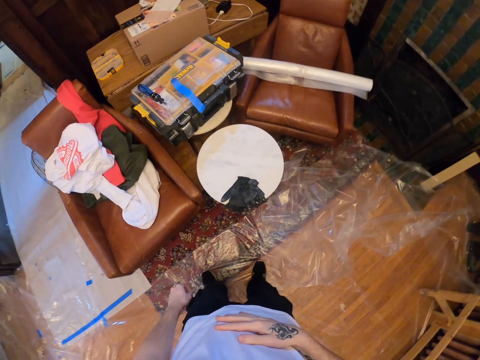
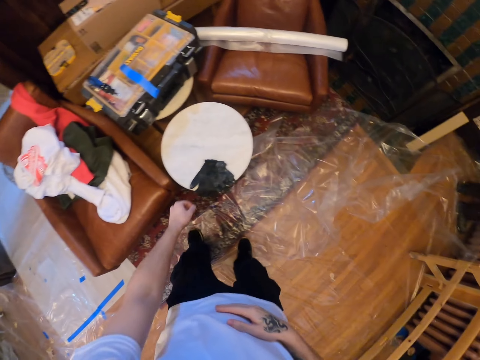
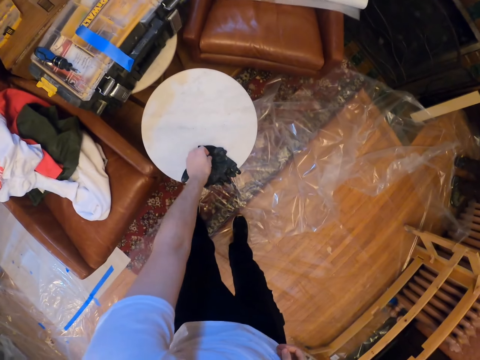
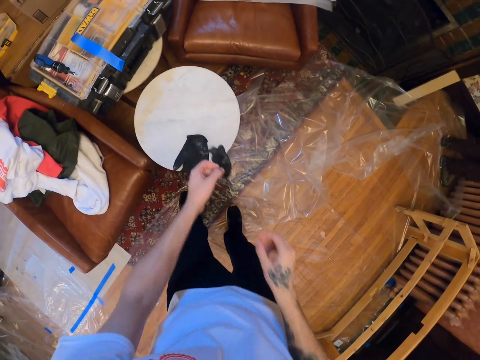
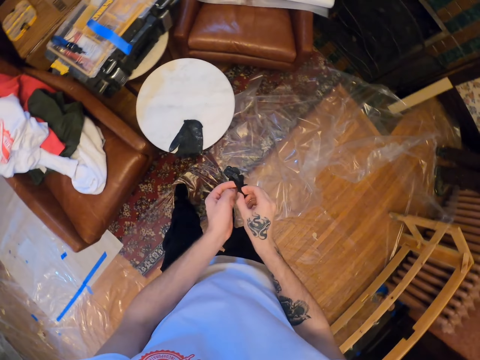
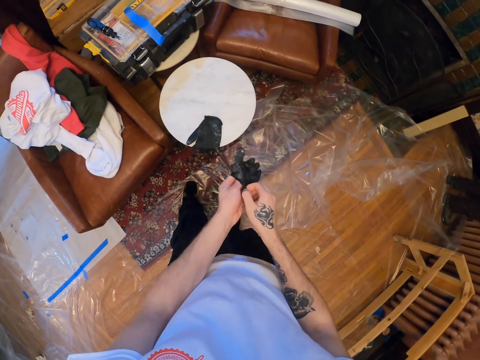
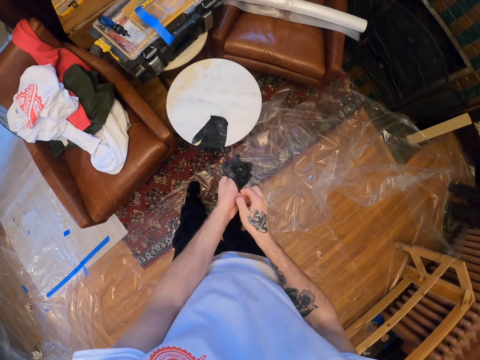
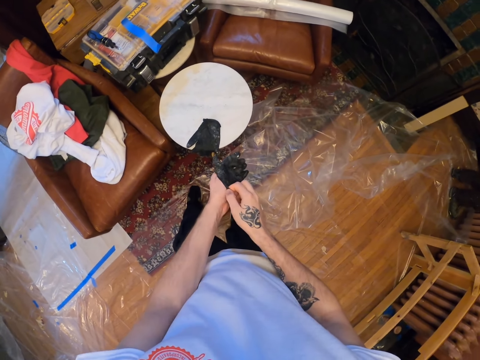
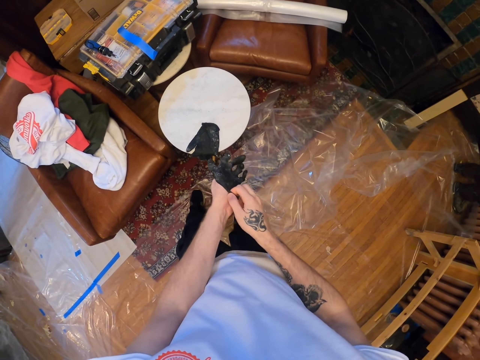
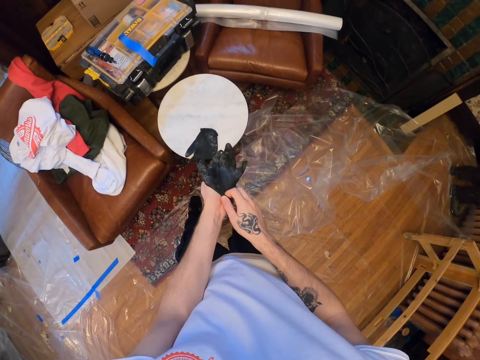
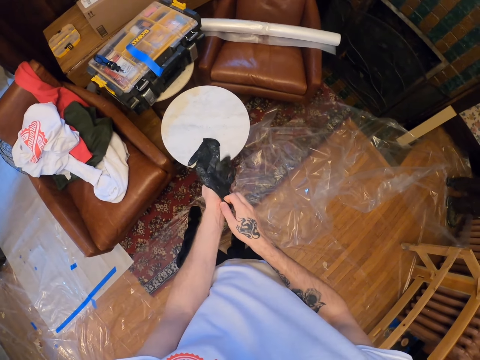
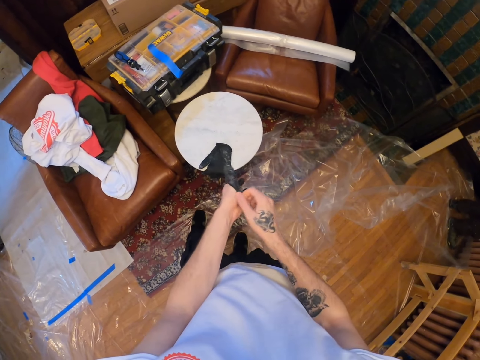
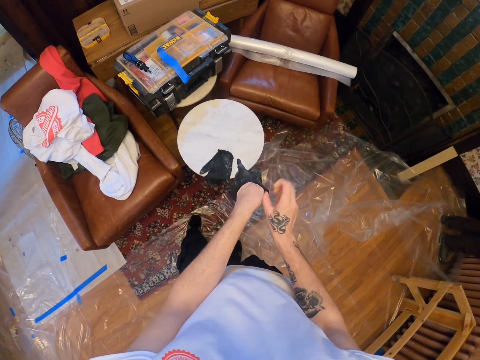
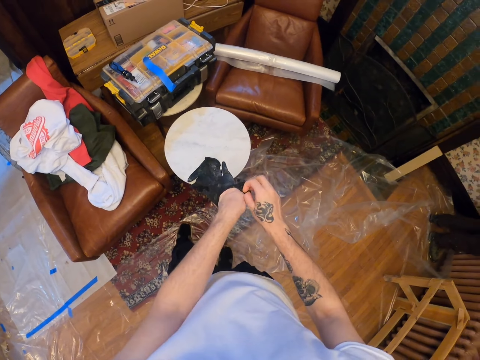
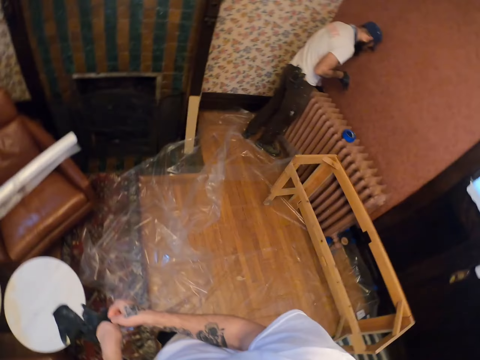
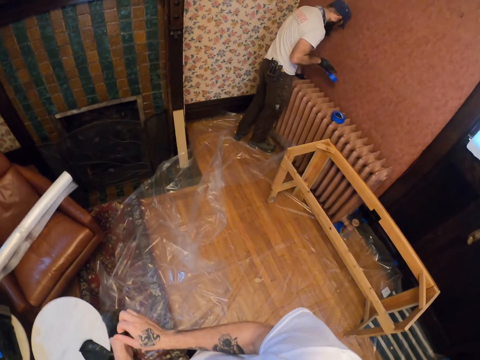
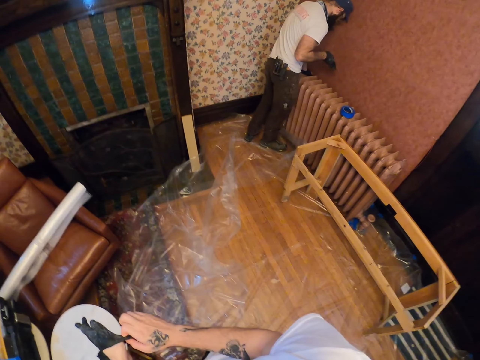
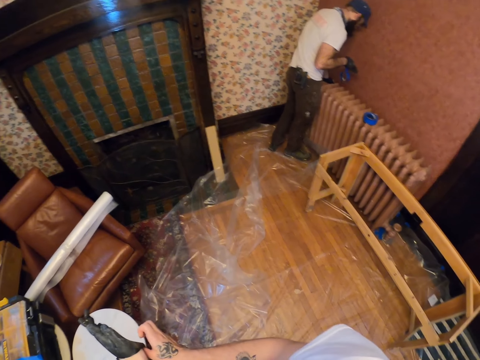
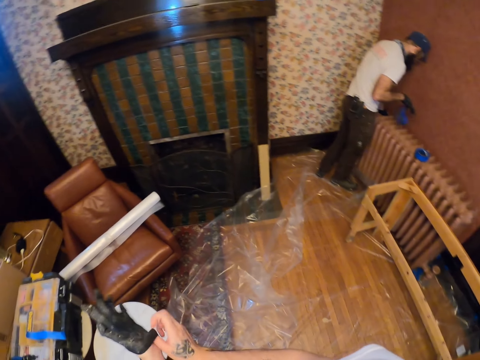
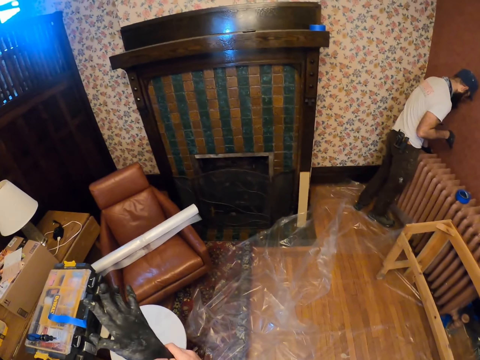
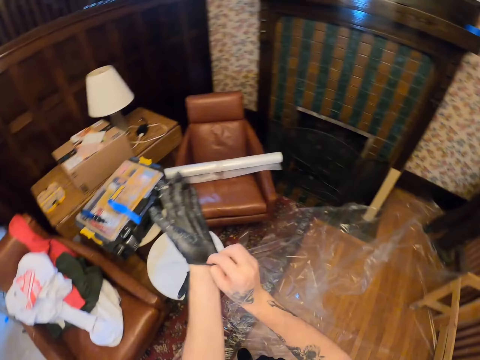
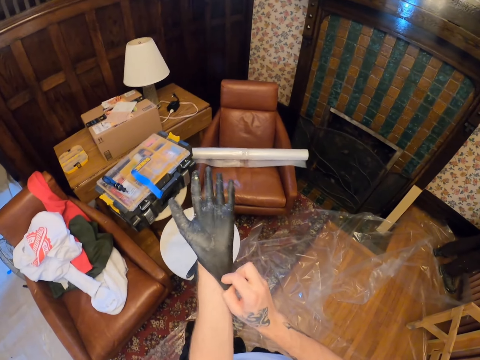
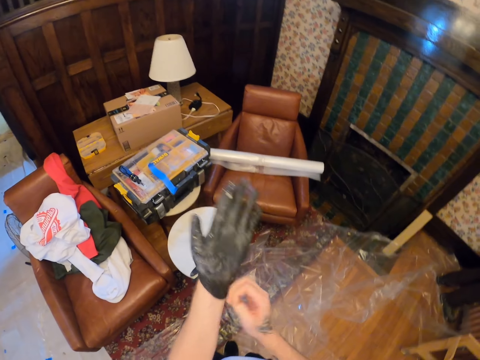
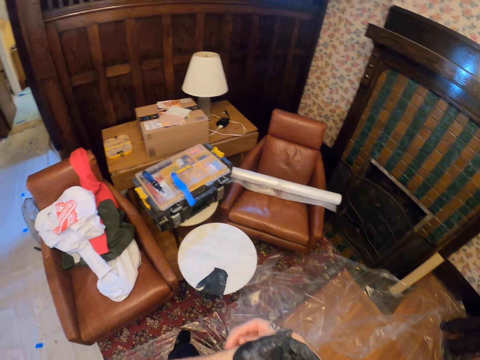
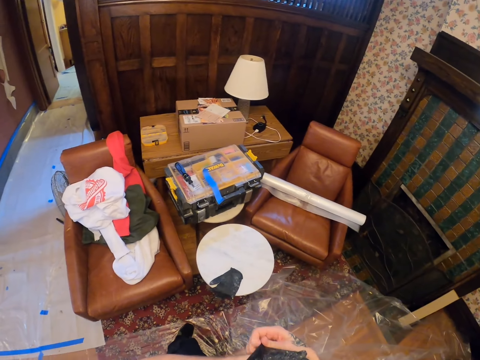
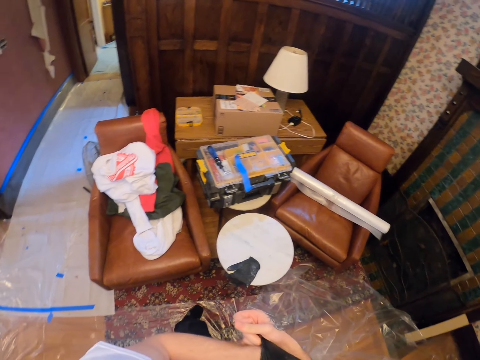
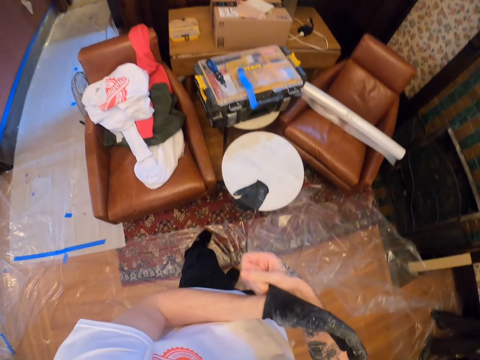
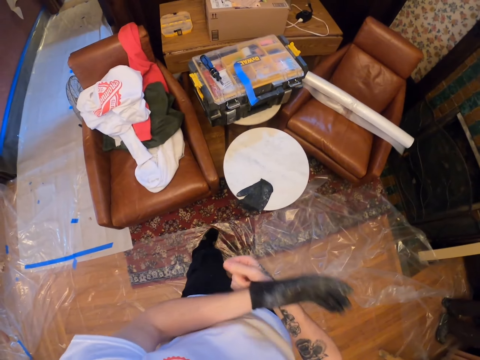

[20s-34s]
The camera wearer picks up the glove. They put on the glove. They look around the room. A man plays with the tape. The camera wearer puts on the glove.

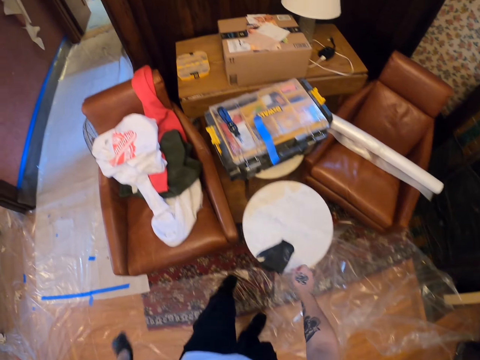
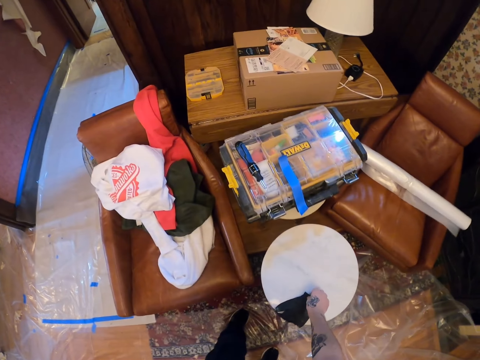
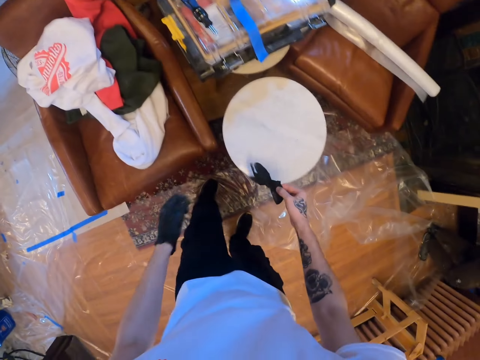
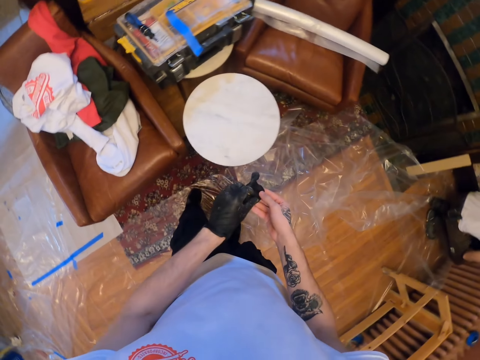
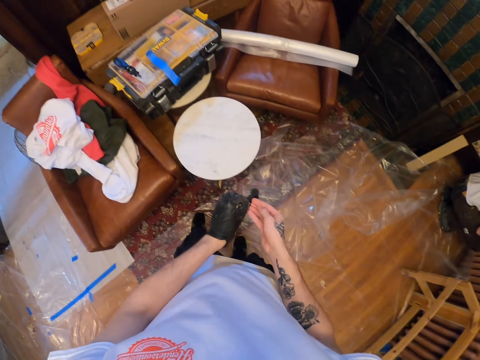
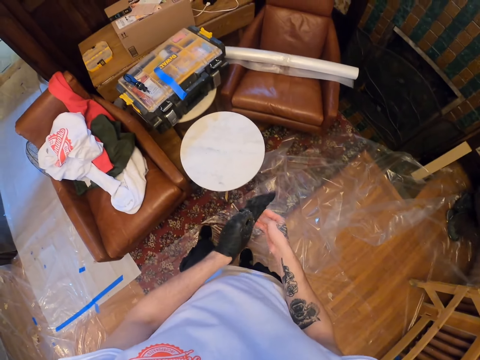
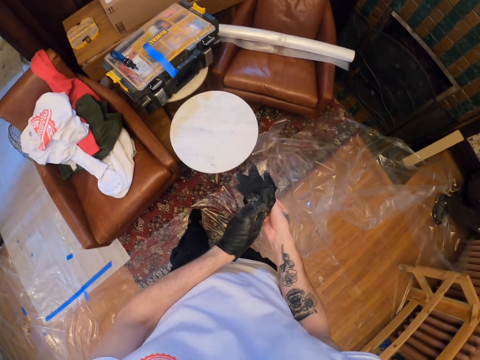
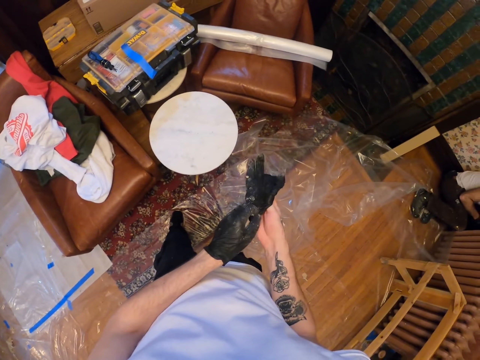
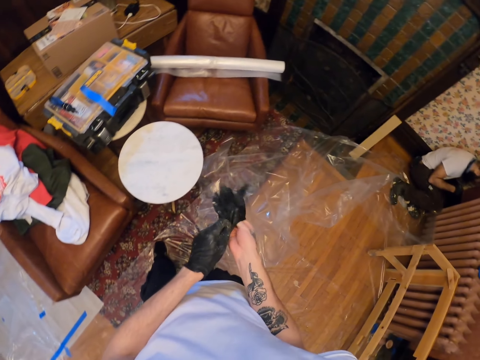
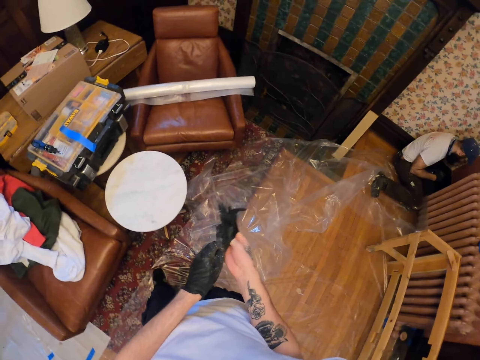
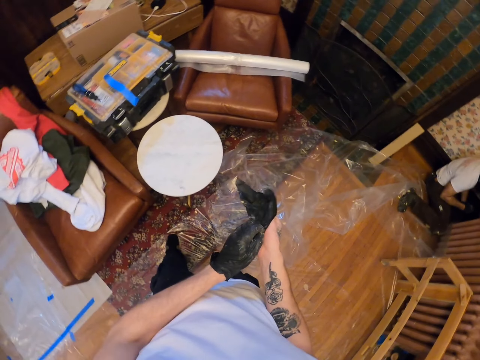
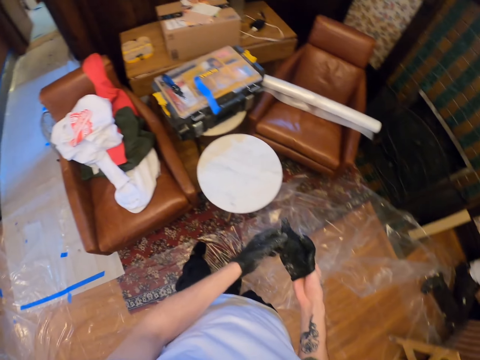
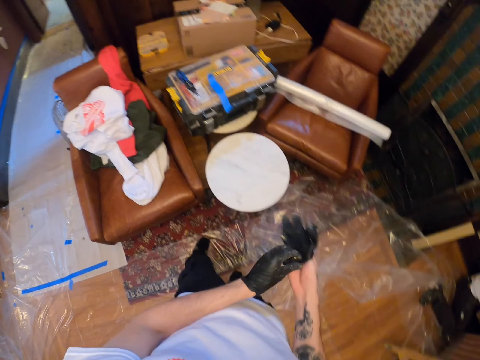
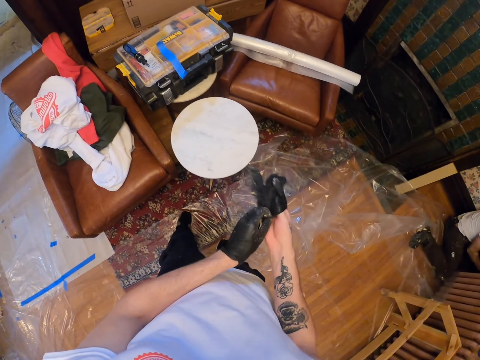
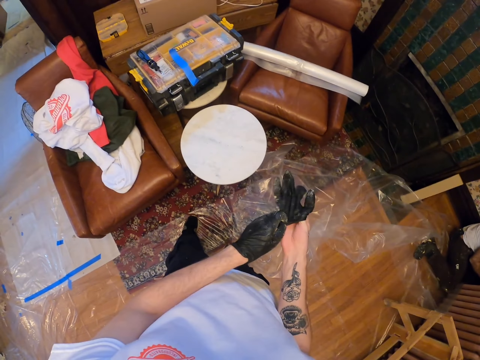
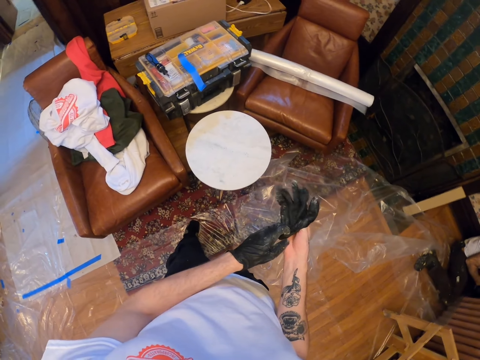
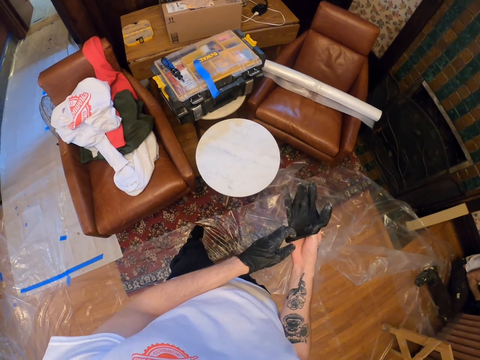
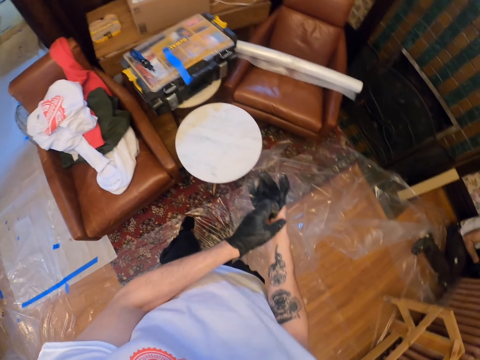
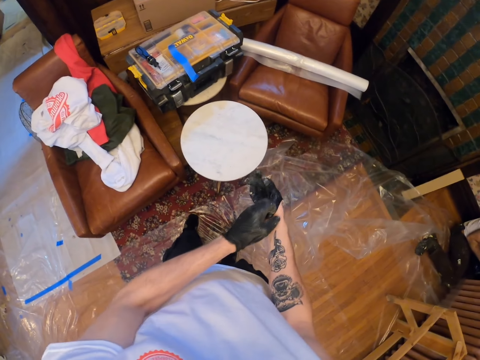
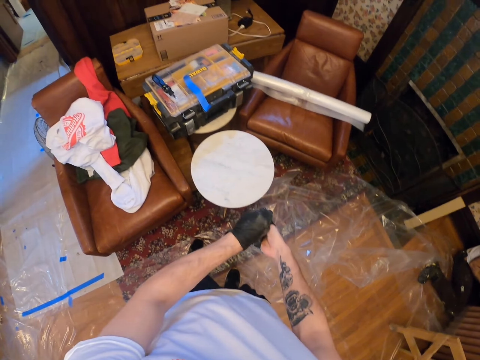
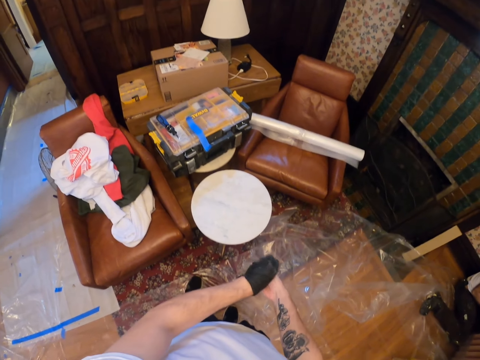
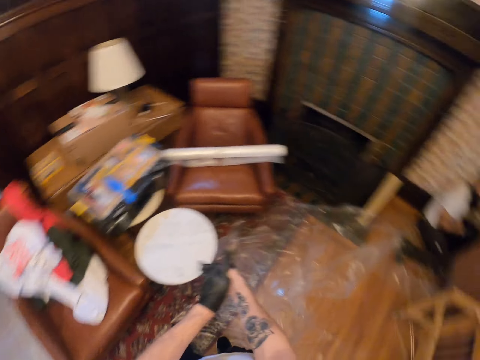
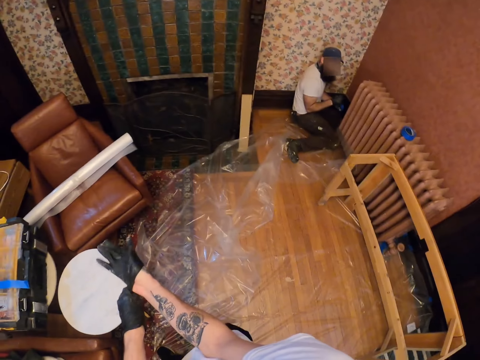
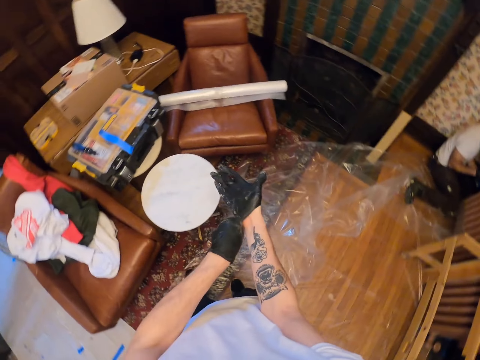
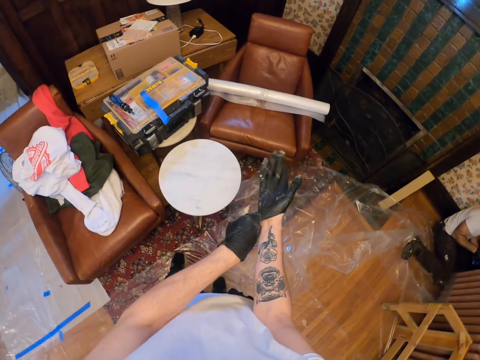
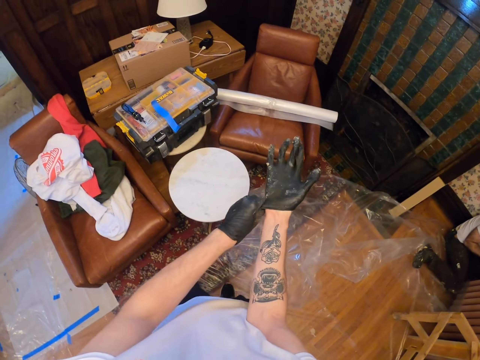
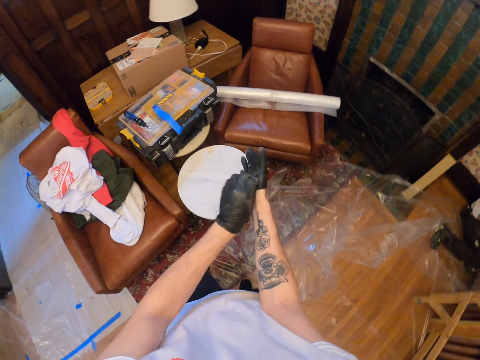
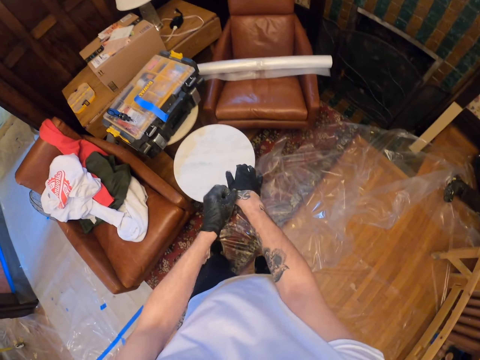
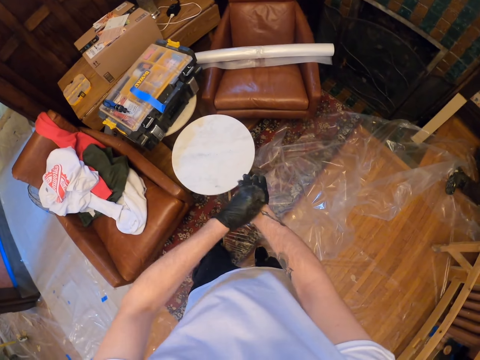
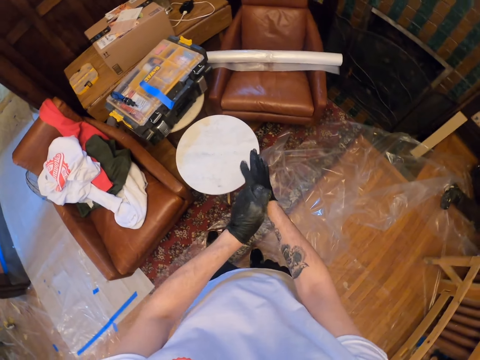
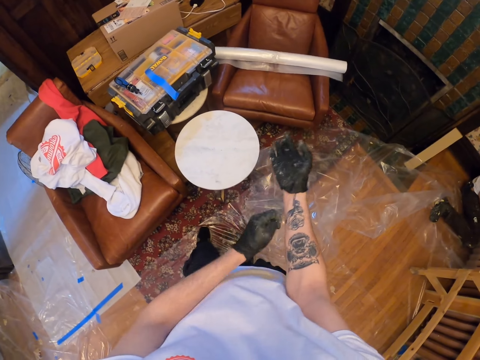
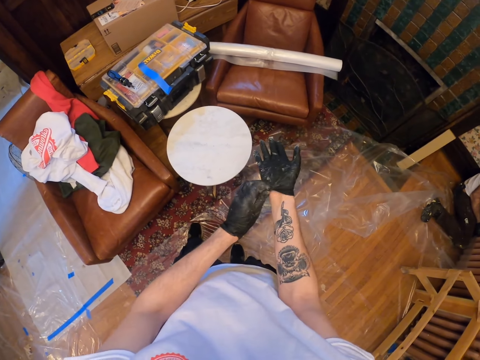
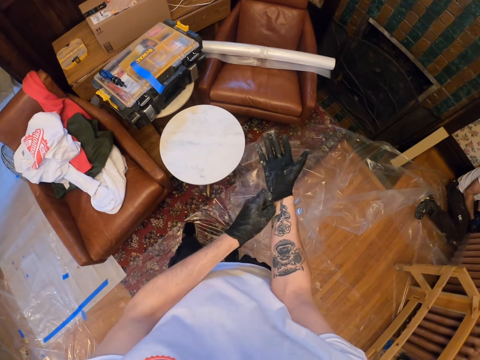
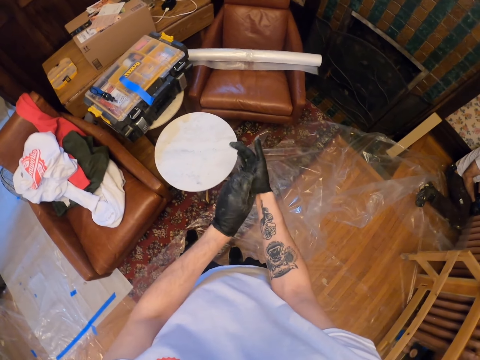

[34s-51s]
The camera wearer picks up the glove. They put on the glove.
